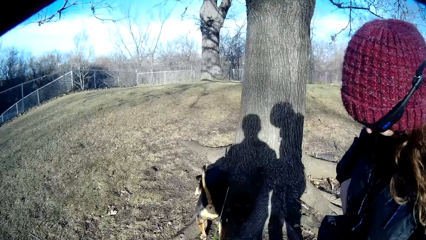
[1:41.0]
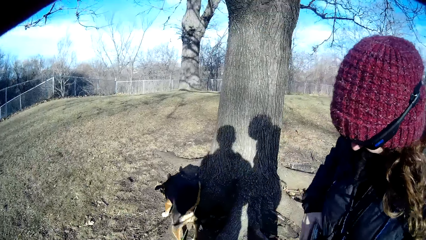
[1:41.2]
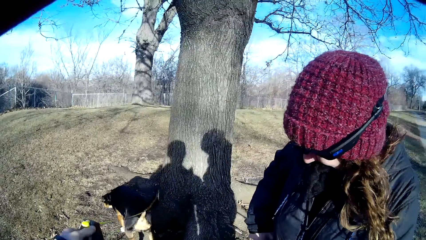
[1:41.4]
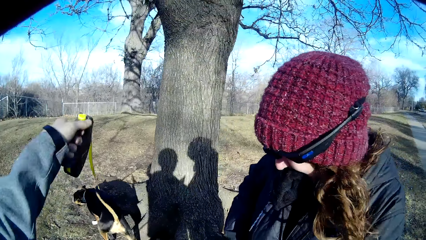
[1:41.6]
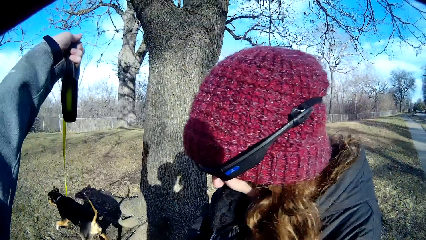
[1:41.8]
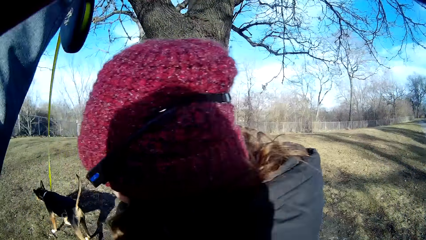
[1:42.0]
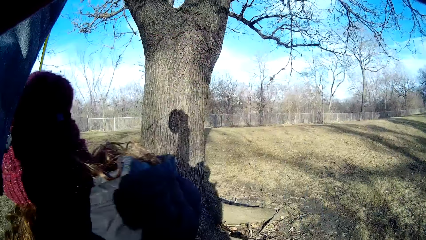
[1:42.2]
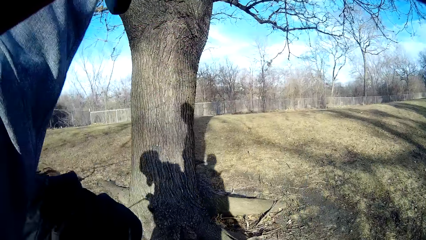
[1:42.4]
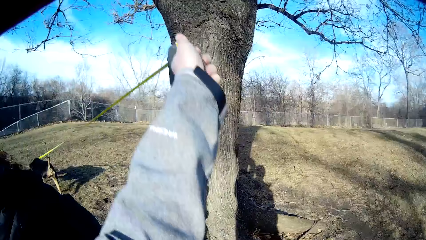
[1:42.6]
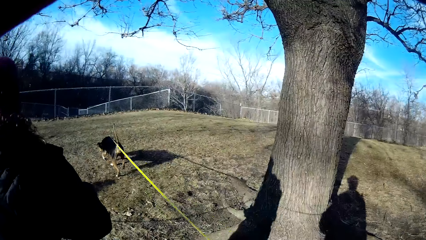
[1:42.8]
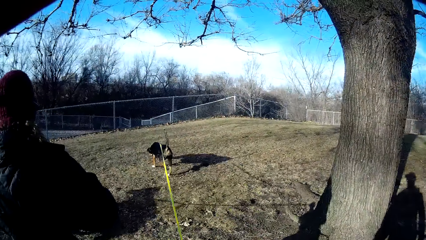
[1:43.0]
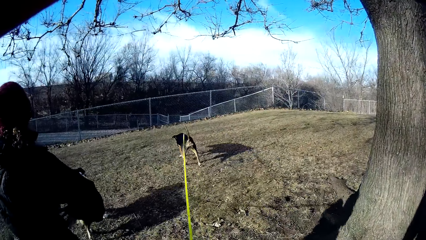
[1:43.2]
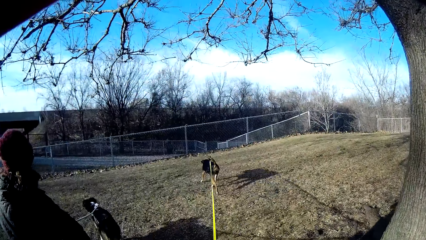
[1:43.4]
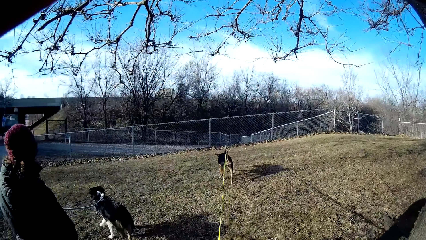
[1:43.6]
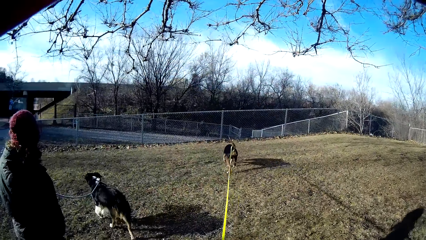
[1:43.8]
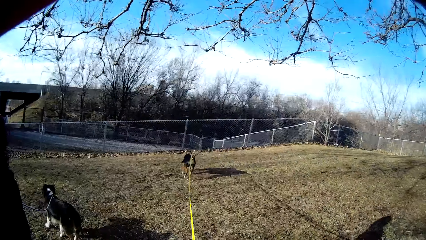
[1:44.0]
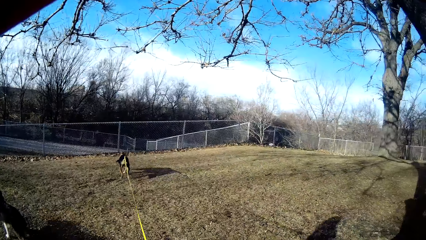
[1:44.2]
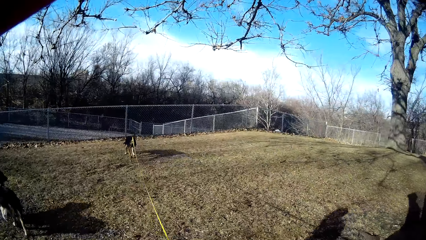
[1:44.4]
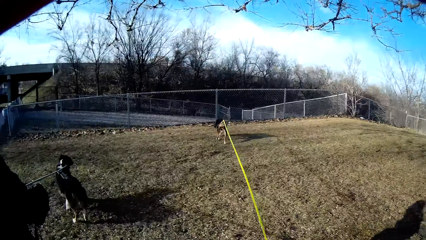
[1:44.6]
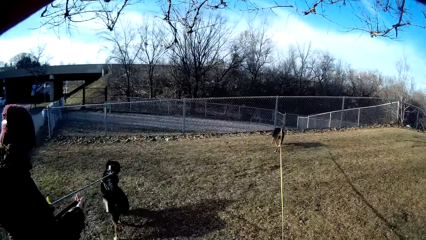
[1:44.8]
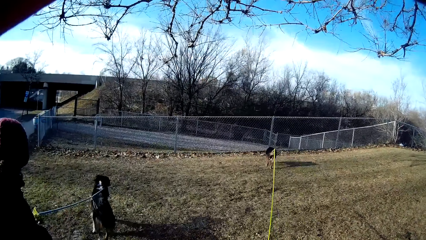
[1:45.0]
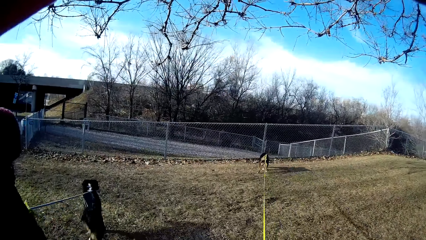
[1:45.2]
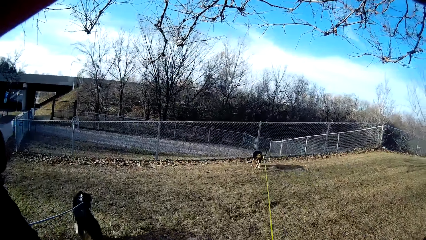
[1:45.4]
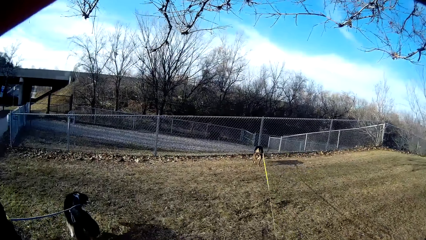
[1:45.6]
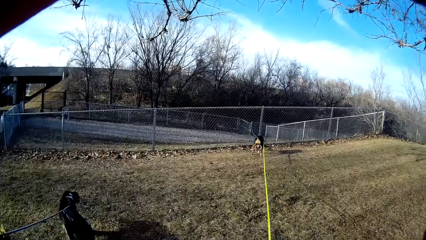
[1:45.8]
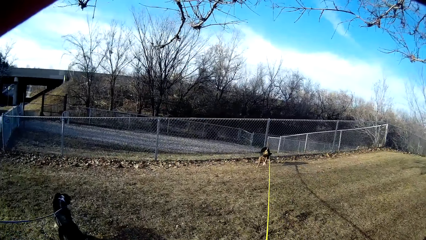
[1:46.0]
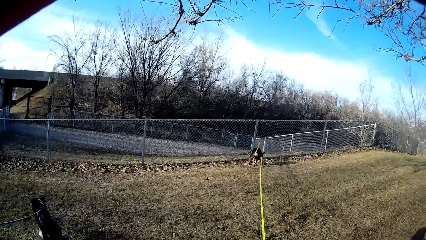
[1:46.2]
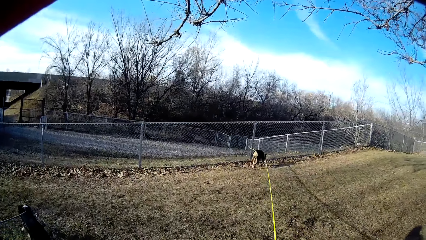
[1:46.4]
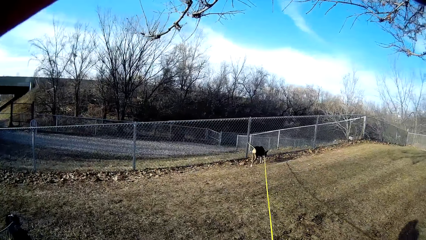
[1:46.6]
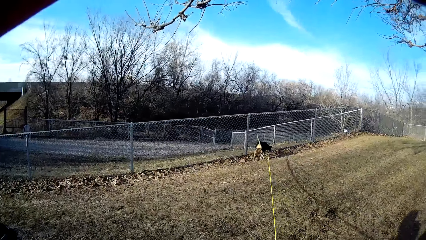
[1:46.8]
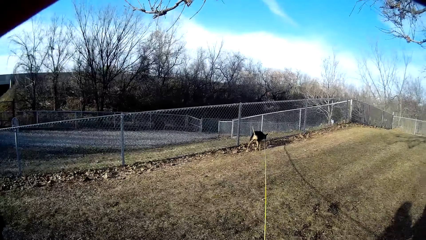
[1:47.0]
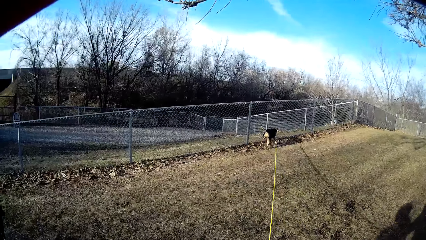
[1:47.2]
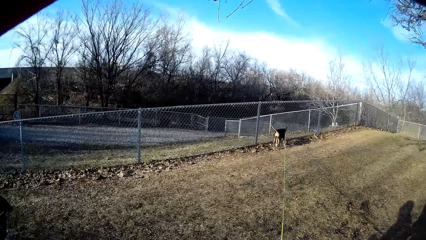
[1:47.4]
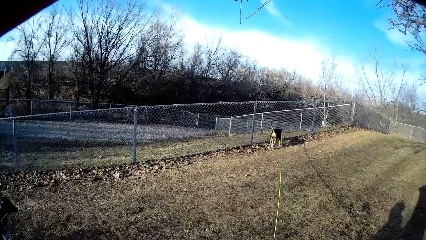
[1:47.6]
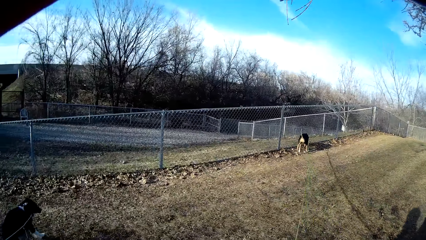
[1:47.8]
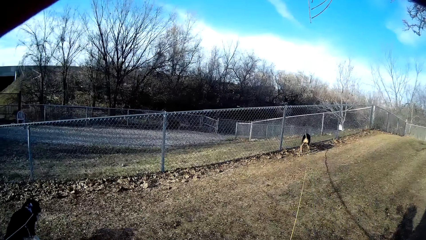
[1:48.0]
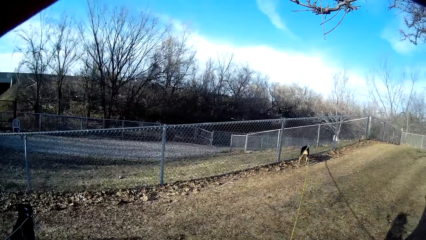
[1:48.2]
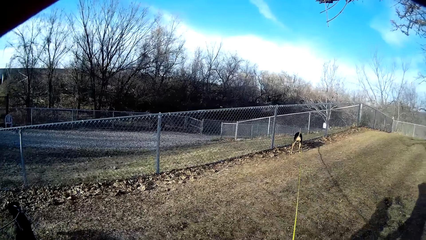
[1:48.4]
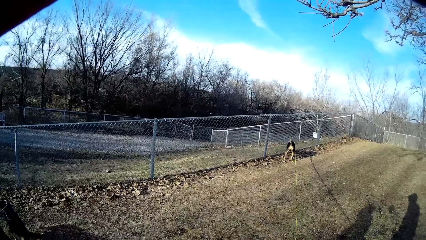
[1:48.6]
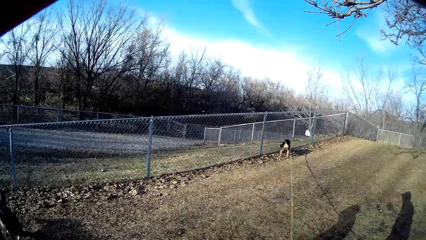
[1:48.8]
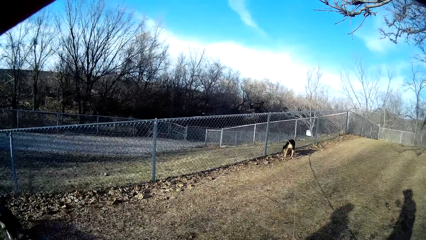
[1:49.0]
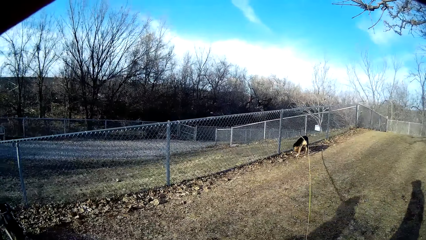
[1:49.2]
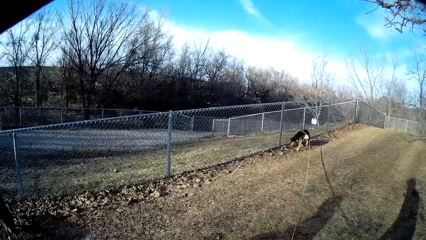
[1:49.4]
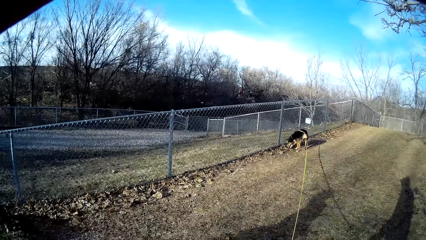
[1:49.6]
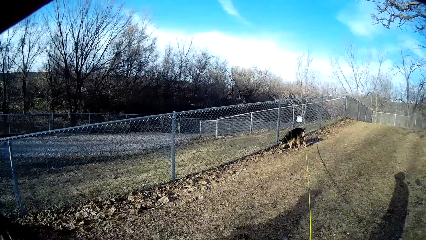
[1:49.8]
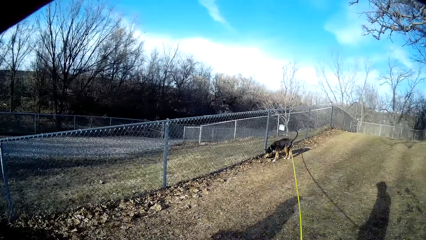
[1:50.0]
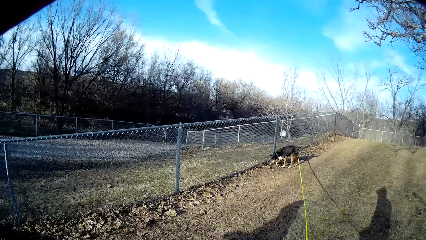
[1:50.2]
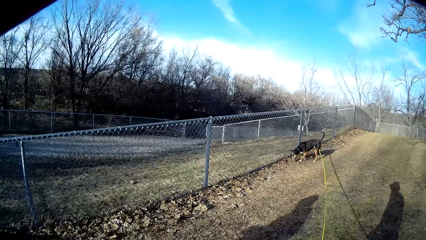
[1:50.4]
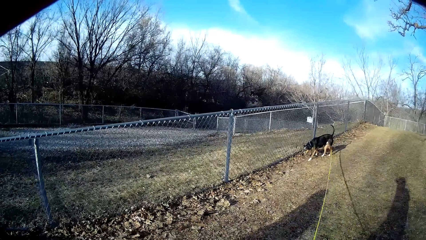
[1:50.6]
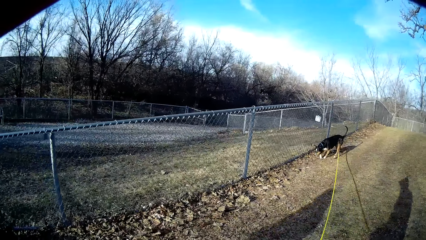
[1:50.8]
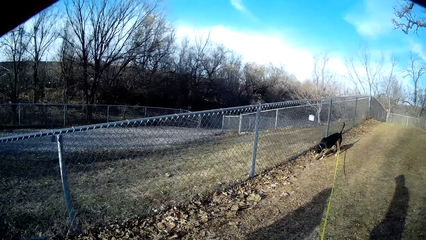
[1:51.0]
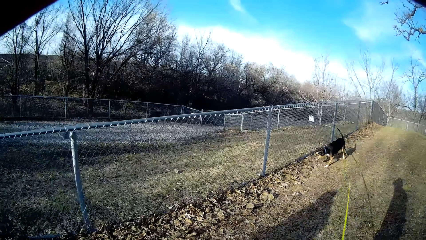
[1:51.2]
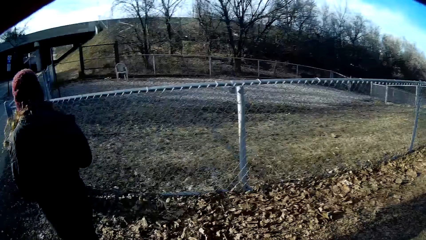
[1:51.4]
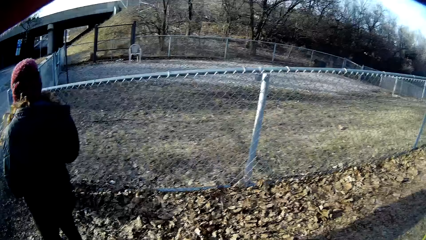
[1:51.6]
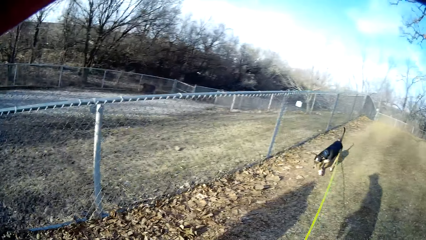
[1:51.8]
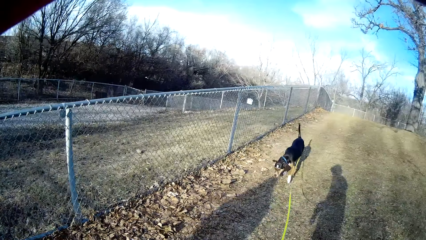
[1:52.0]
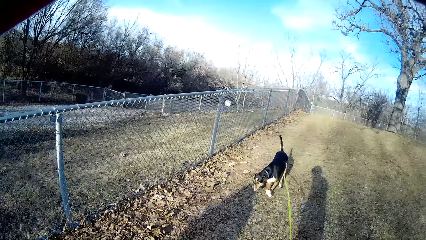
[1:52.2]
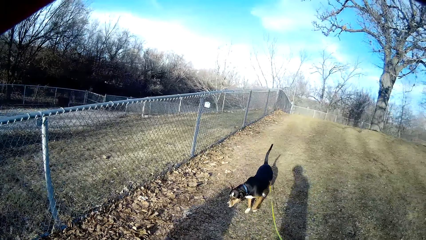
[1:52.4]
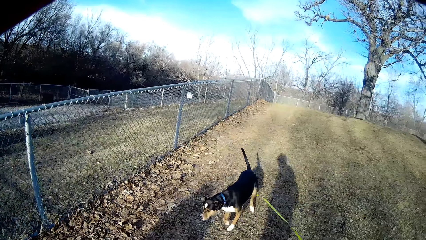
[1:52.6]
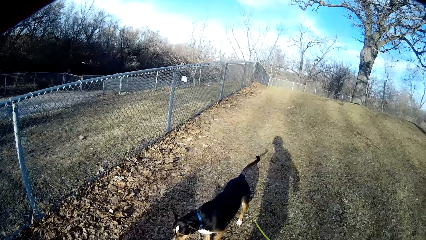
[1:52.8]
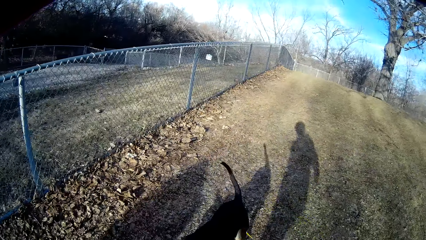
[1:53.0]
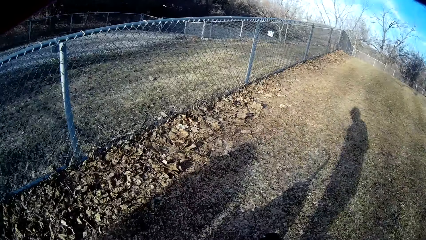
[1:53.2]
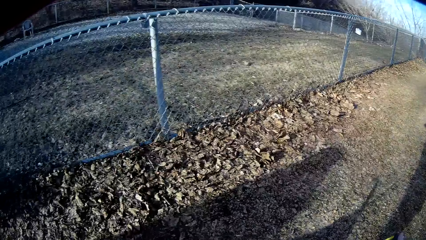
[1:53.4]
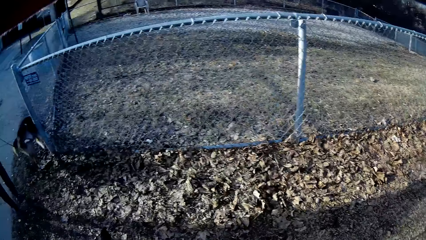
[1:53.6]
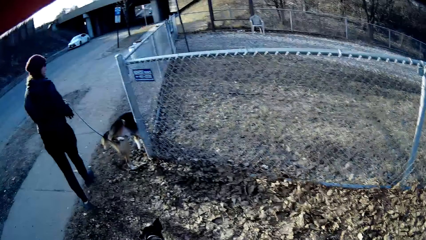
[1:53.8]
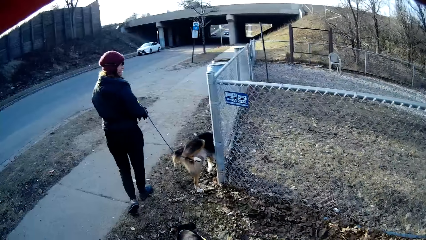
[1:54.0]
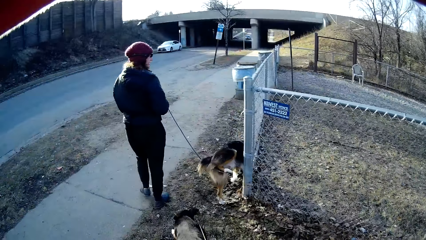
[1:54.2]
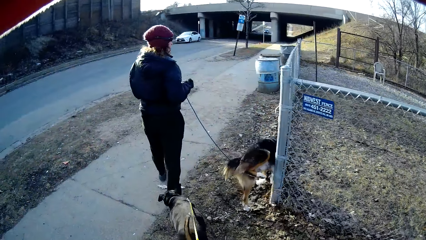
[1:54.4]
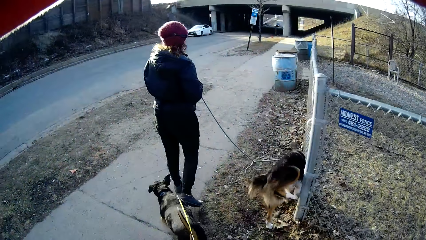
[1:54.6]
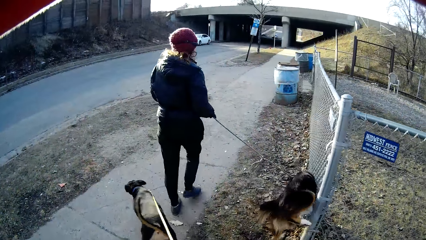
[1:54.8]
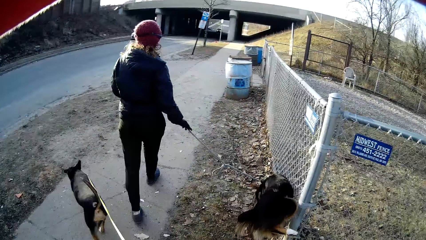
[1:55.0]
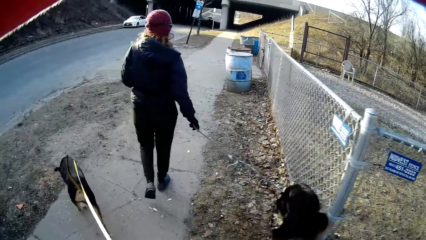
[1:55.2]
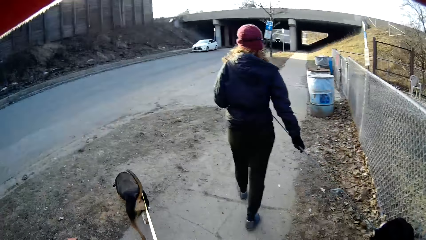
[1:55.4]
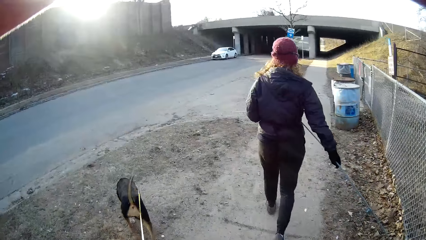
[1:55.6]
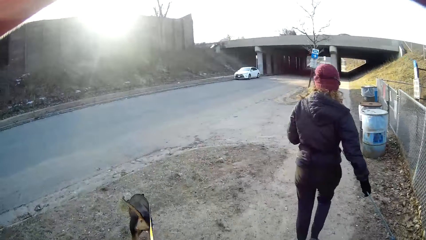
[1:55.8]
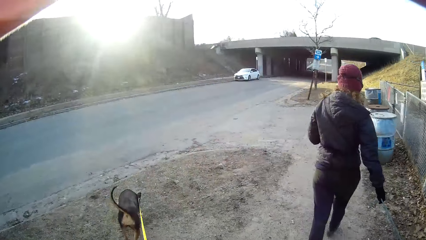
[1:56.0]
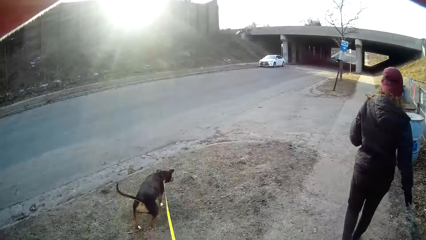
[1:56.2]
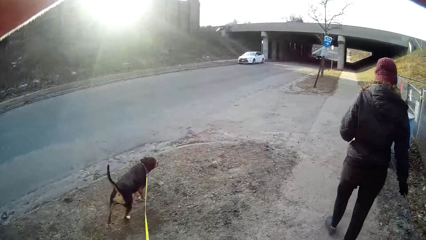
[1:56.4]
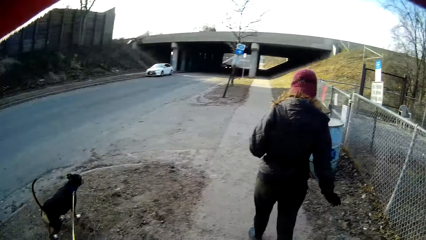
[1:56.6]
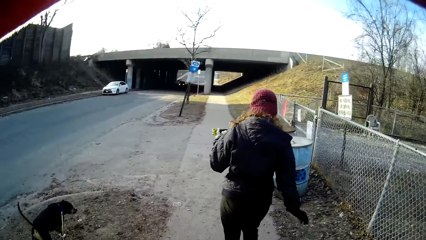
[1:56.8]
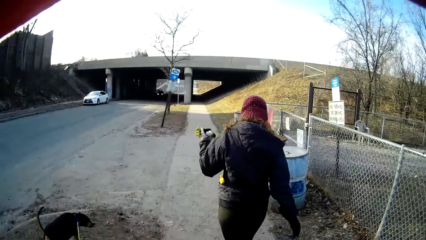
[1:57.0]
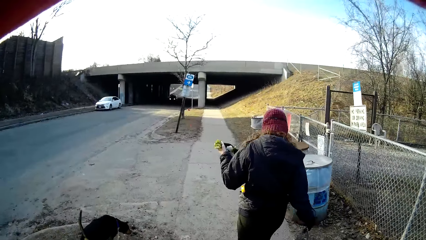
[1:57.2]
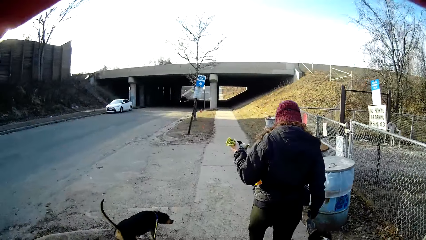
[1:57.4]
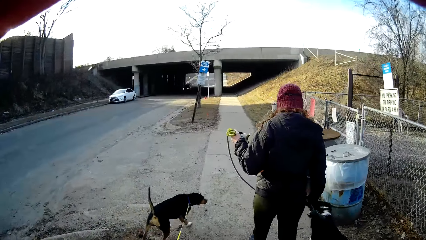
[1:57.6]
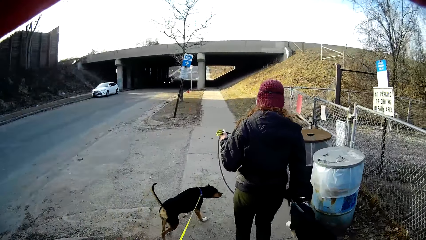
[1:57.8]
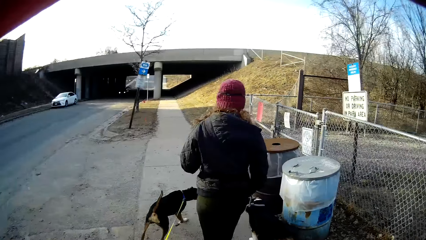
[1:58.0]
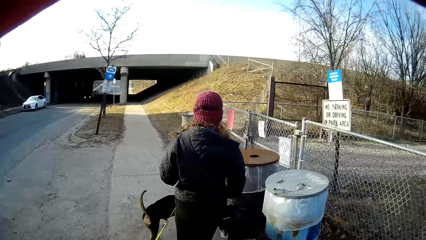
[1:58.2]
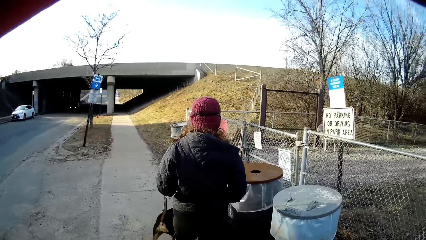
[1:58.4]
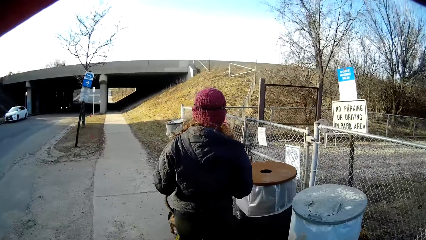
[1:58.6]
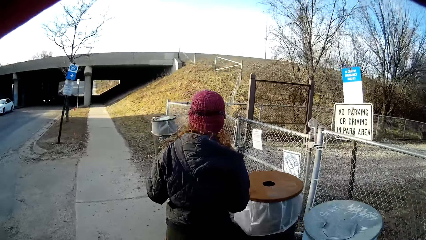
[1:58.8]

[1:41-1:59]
A woman puts a tag in her pocket. The camera wearer takes a dog's rope over the woman's head. The woman passes under the camera wearer's hand. The camera wearer continues walking with the dog alongside the woman and another dog.
